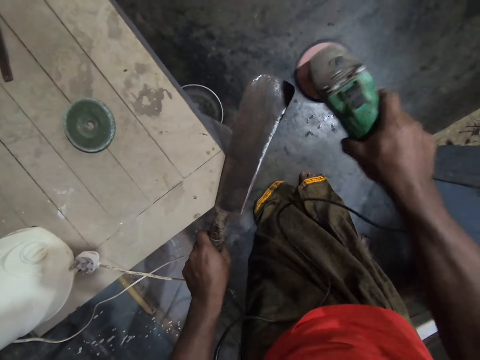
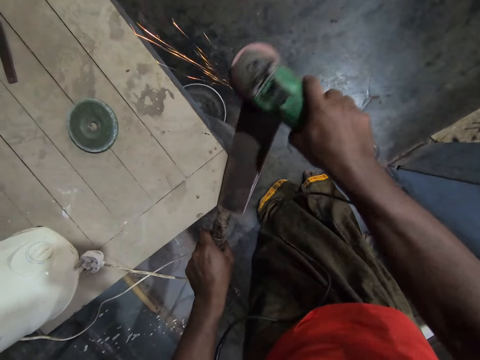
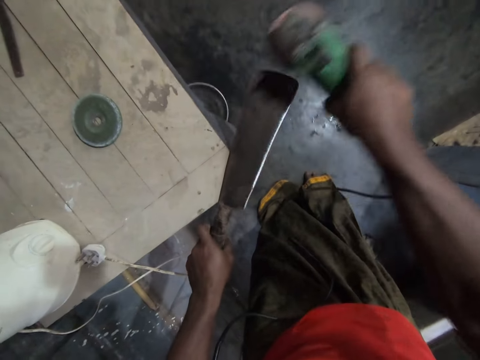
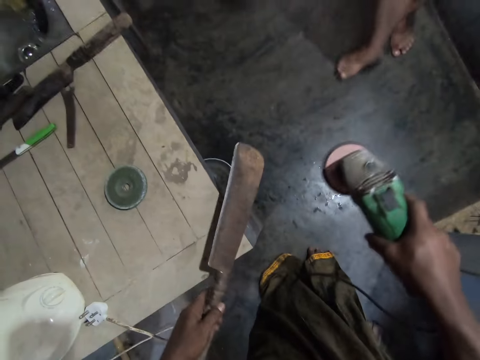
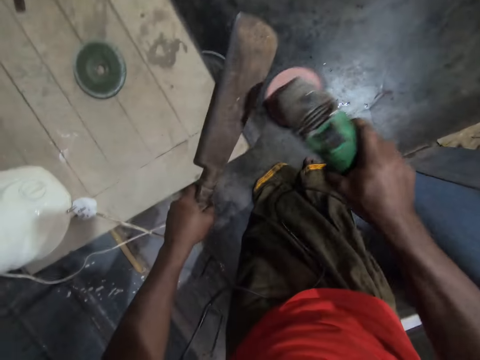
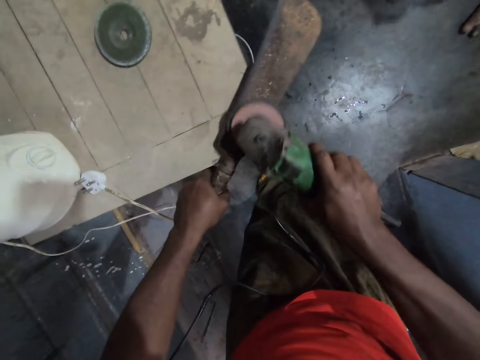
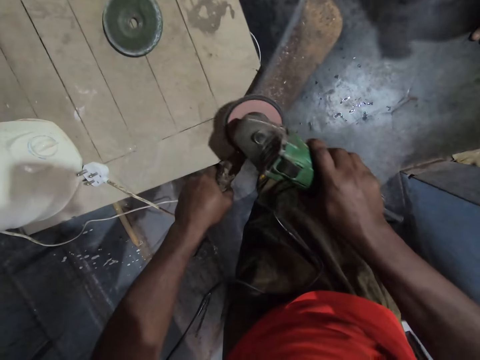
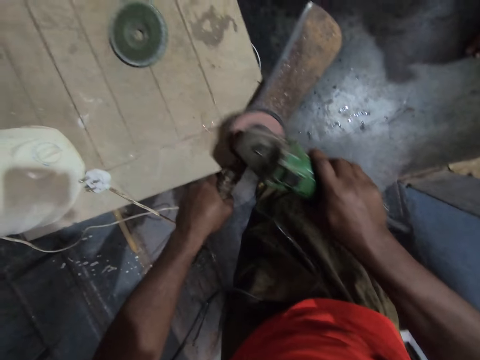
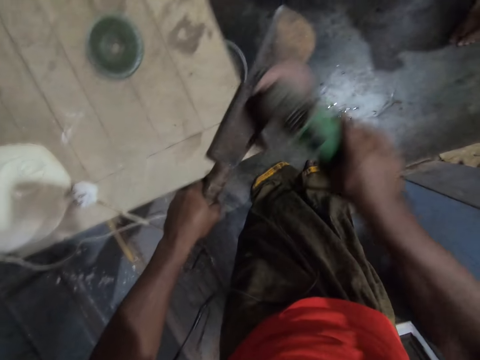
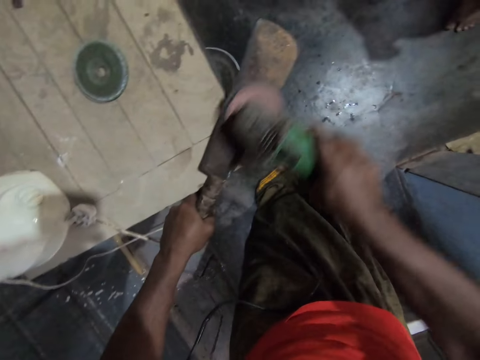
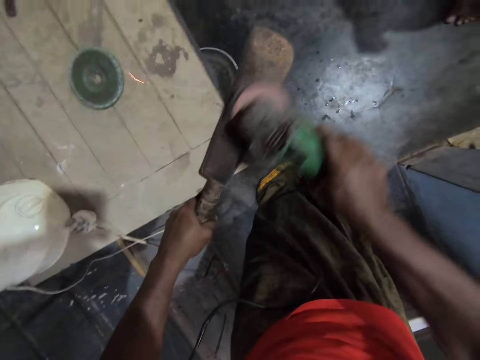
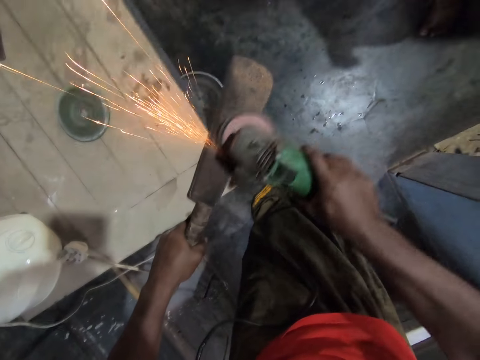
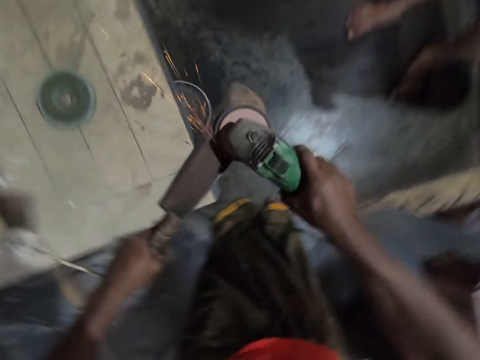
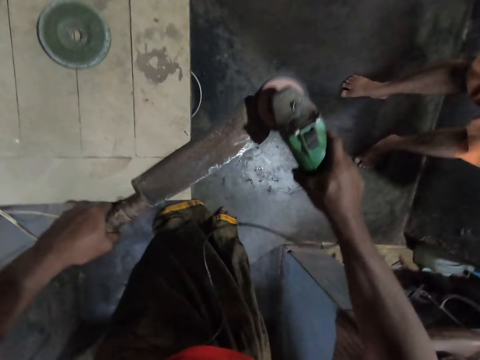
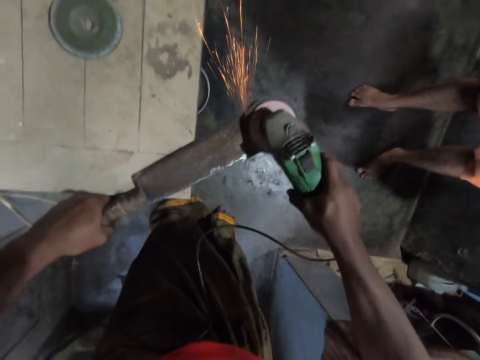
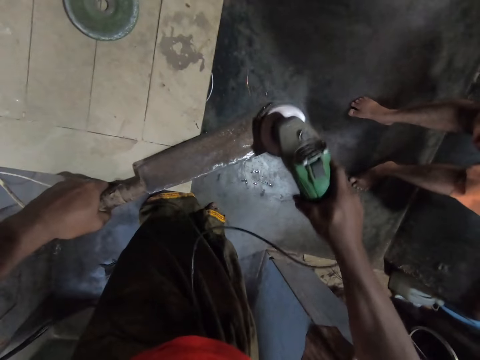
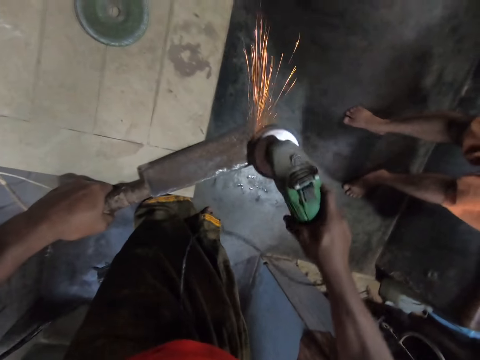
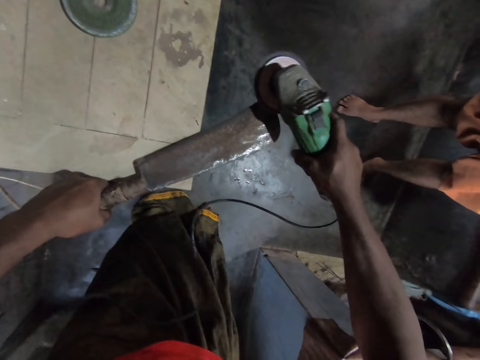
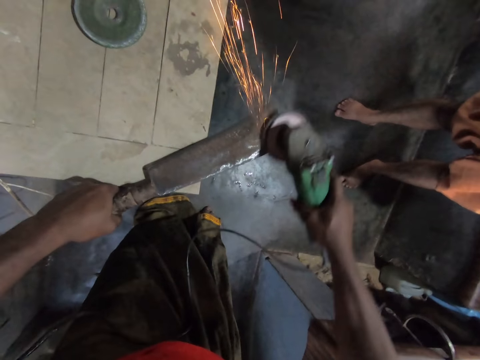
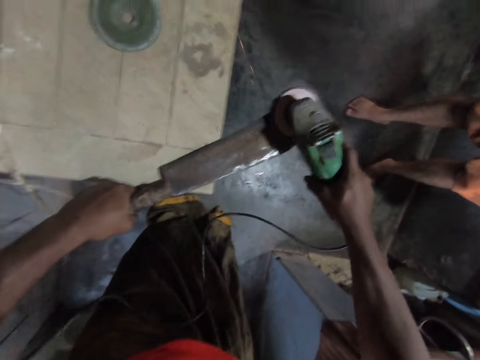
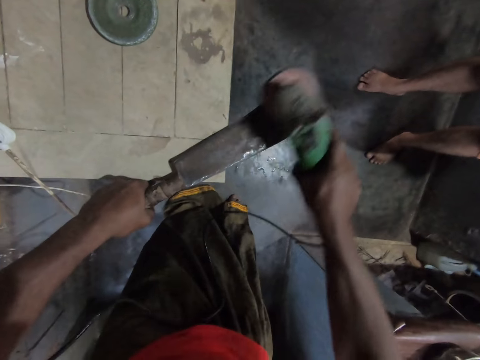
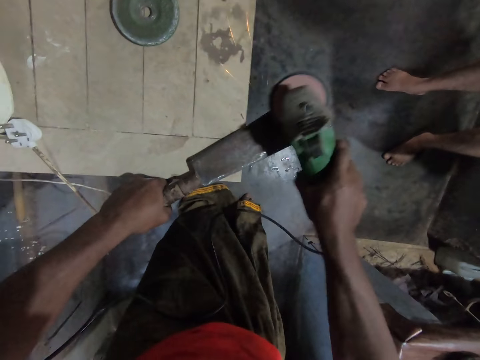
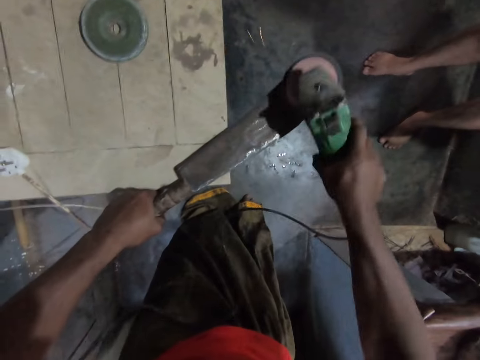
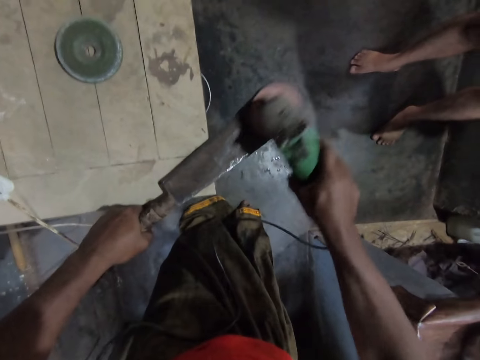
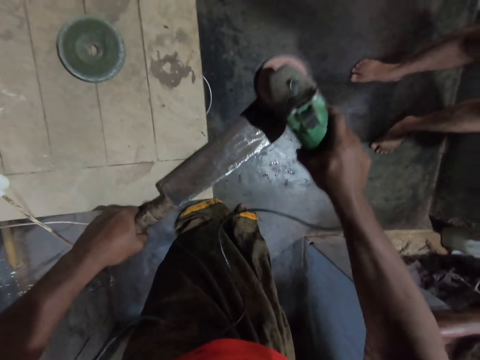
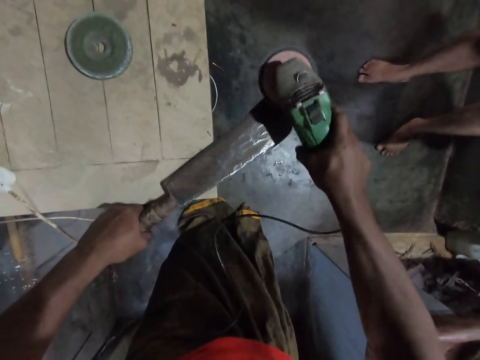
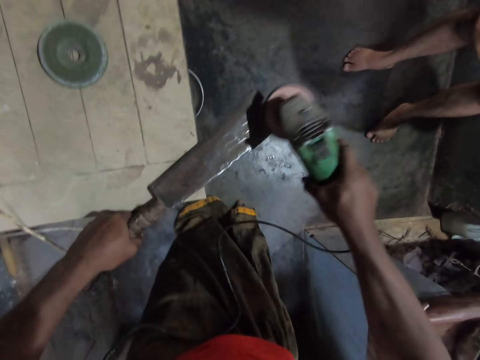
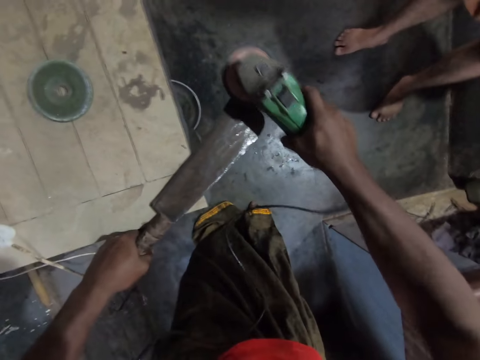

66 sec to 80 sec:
The camera wearer turns the knife. They sharpen the knife.

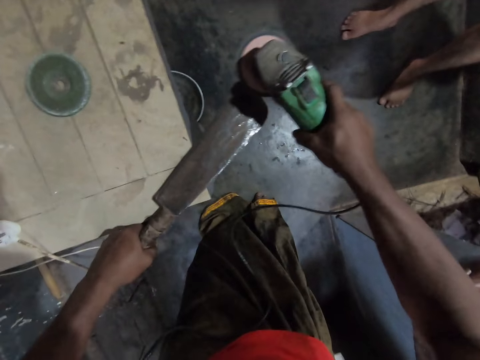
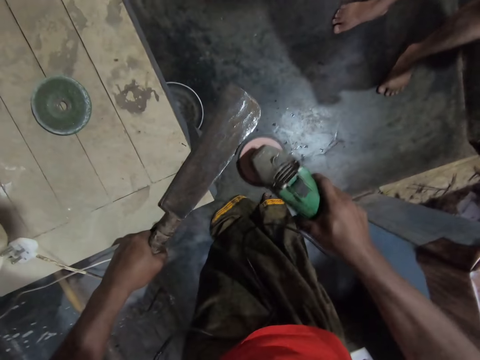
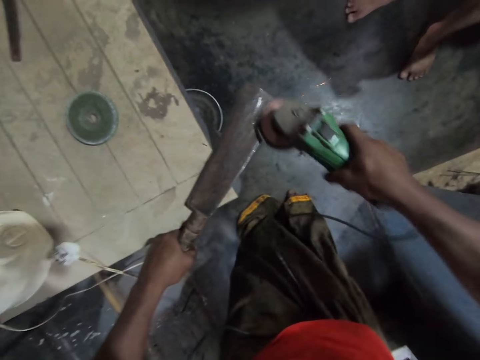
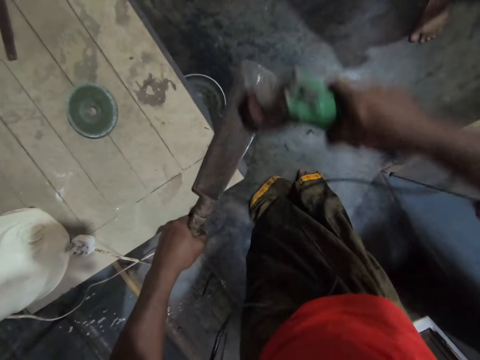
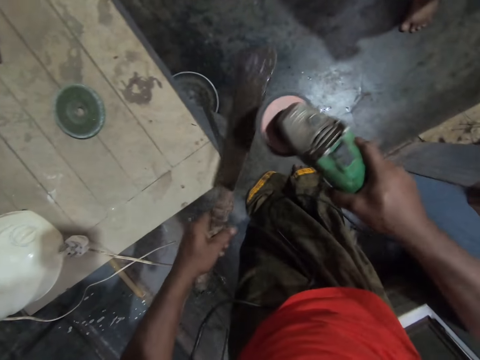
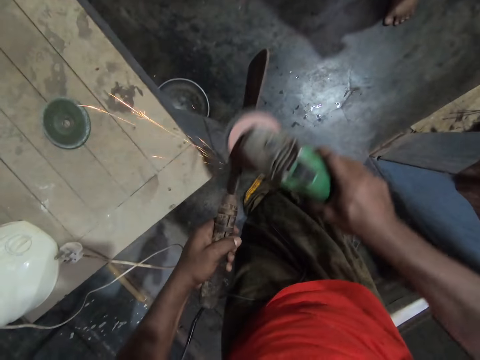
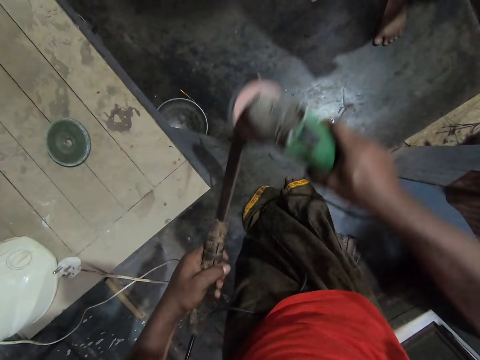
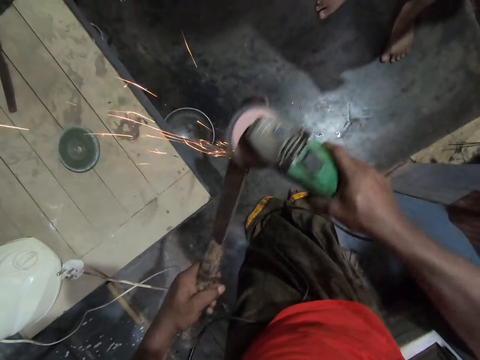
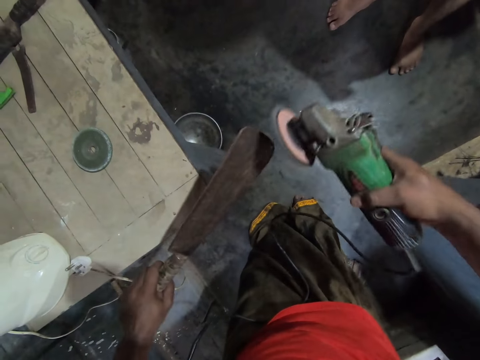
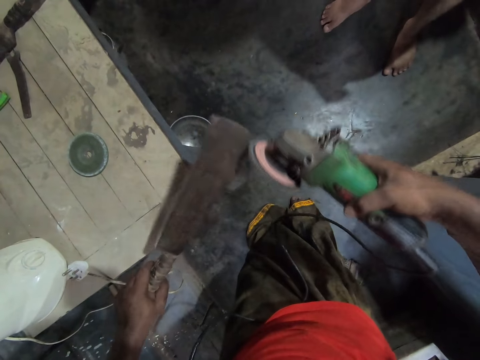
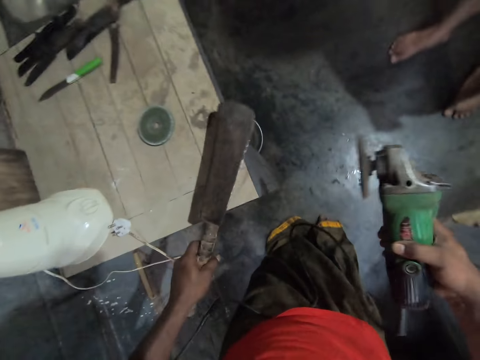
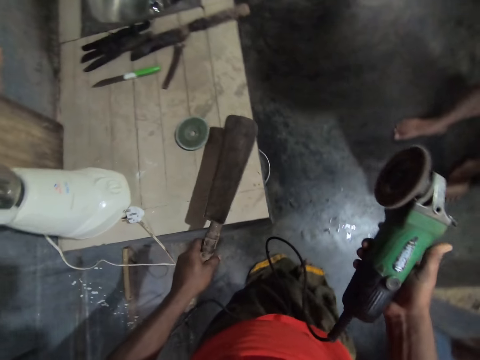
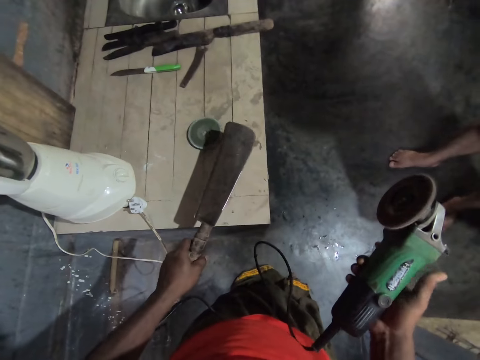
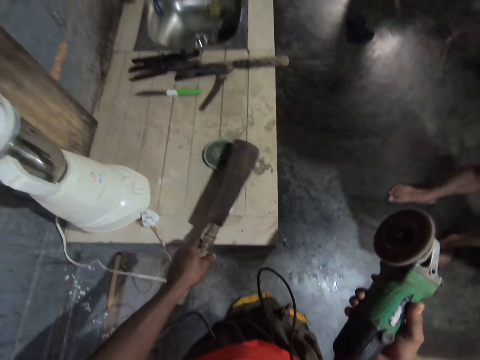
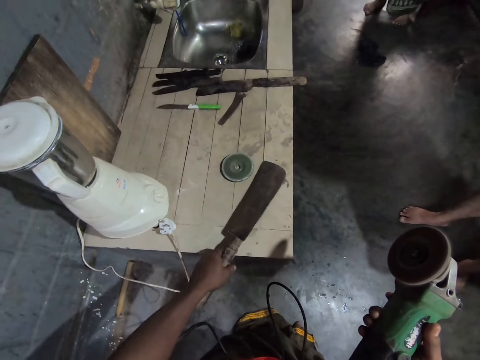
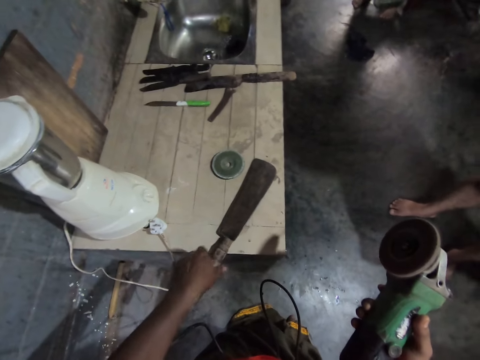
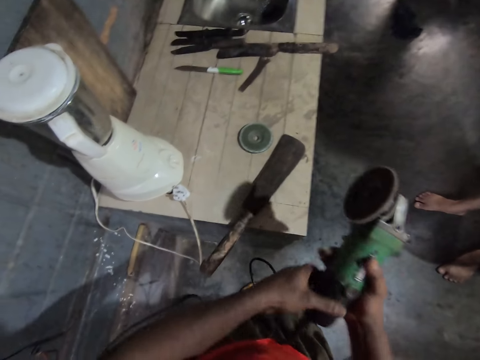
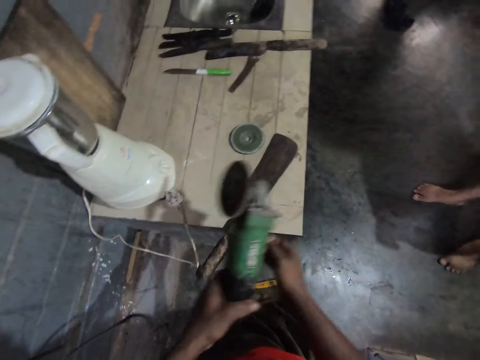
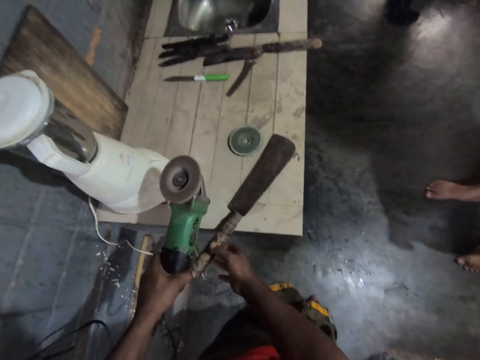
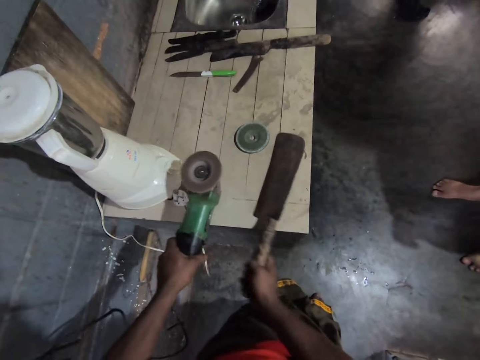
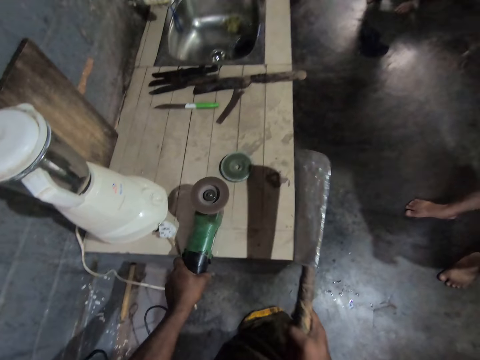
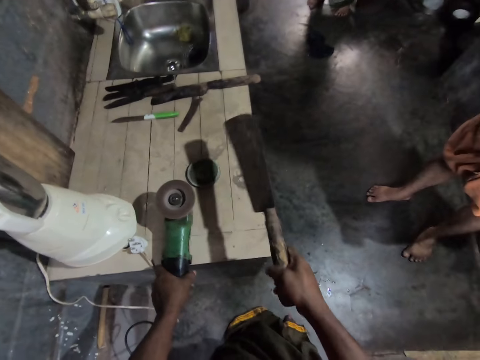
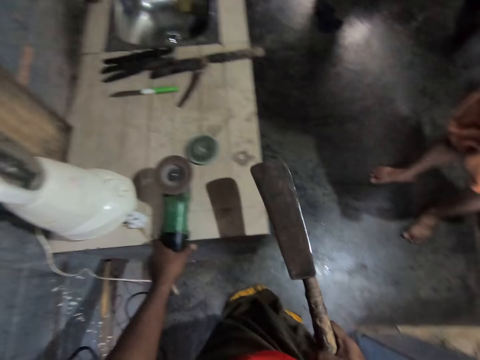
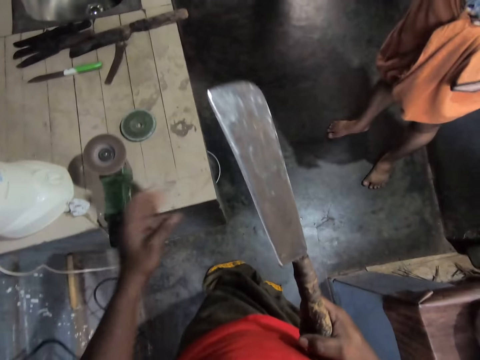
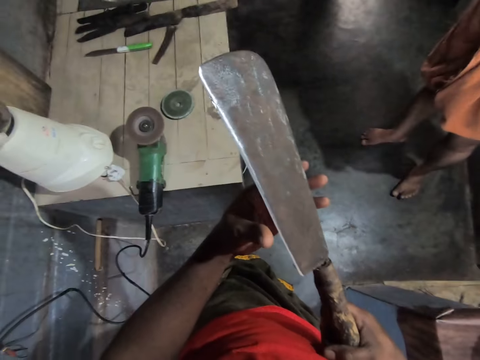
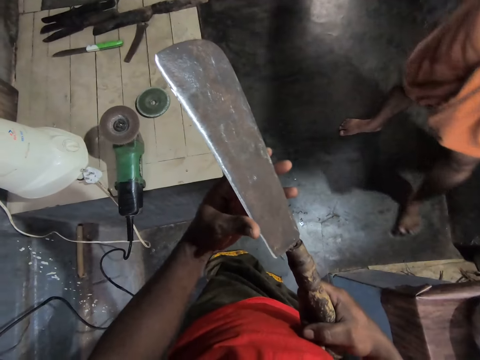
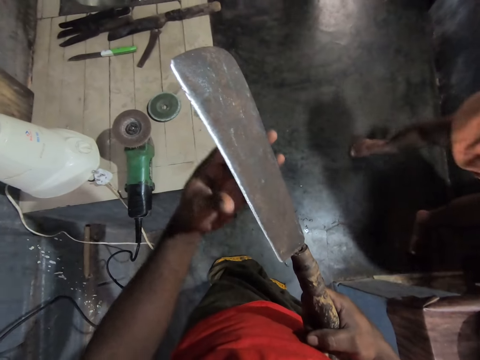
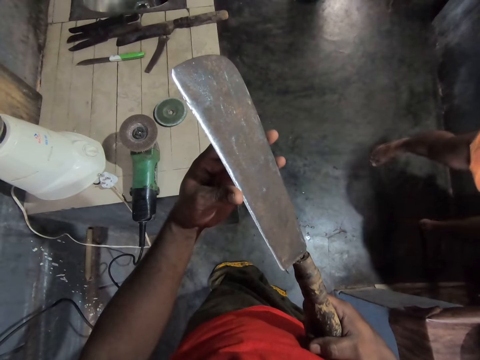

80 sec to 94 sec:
The camera wearer turns the knife or machete. They sharpen the knife. They put the machete on the table. They stop the grinder. They take the machete with the right hand. They put the grinder on the table. They touch the machete edge.
